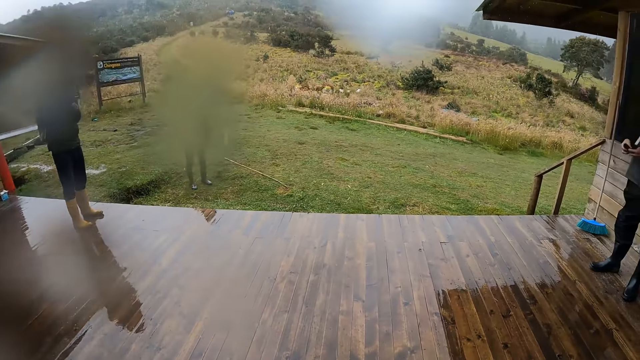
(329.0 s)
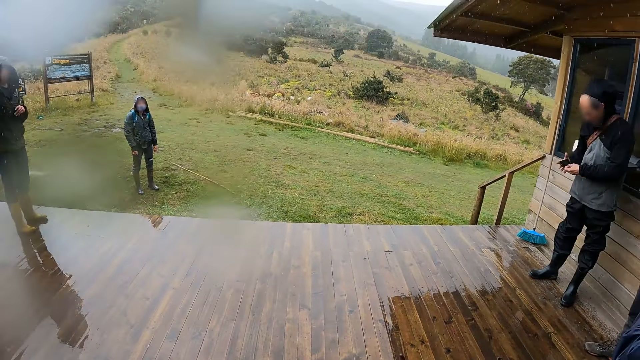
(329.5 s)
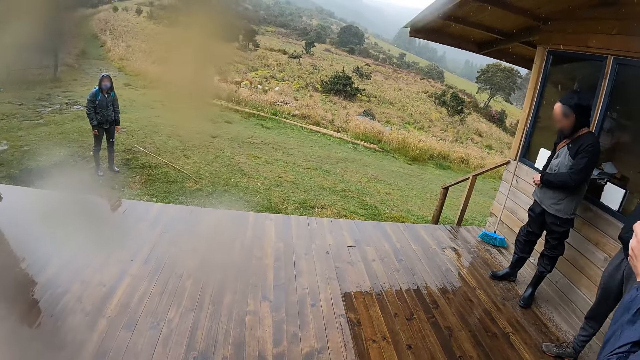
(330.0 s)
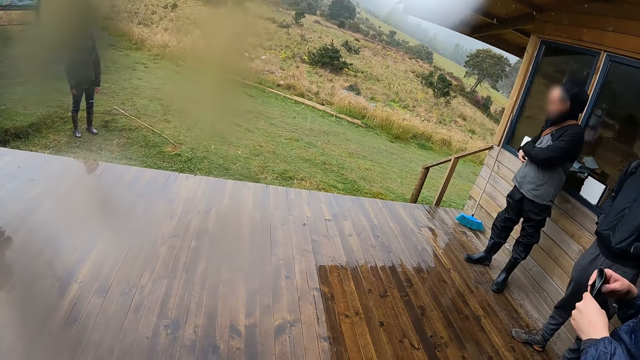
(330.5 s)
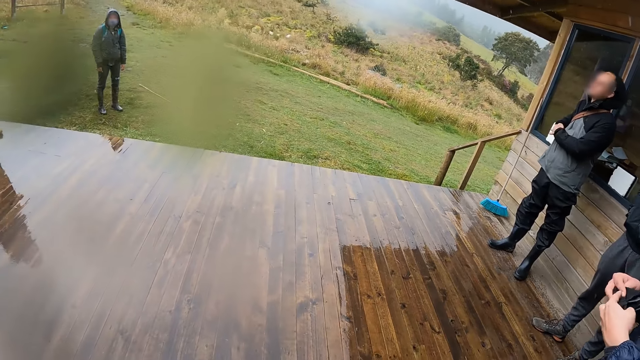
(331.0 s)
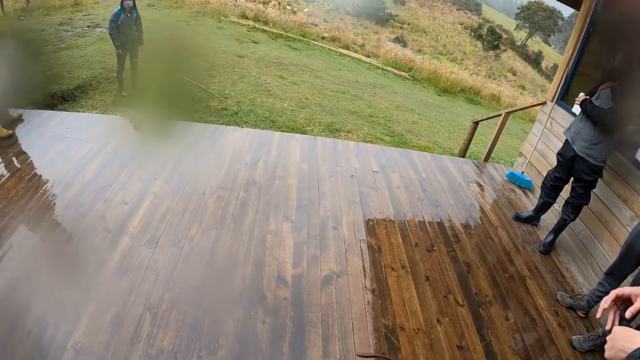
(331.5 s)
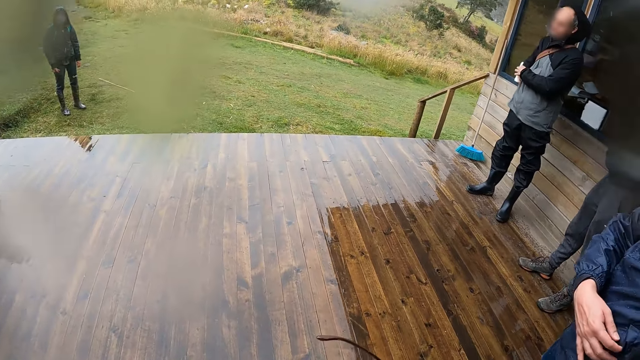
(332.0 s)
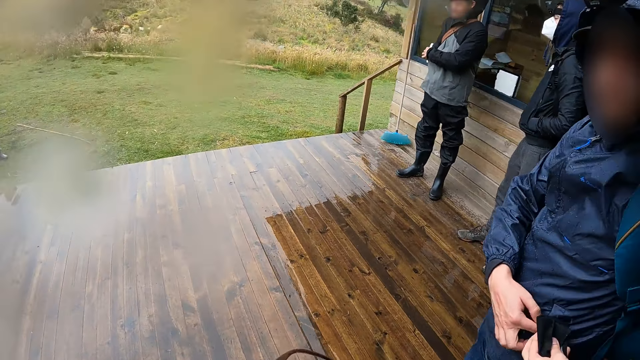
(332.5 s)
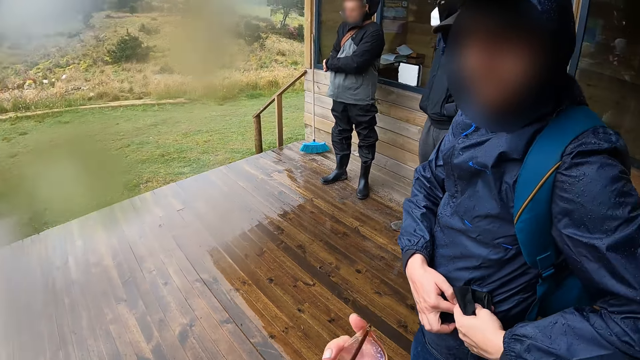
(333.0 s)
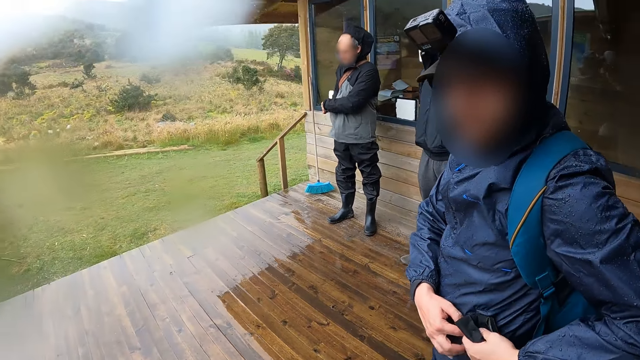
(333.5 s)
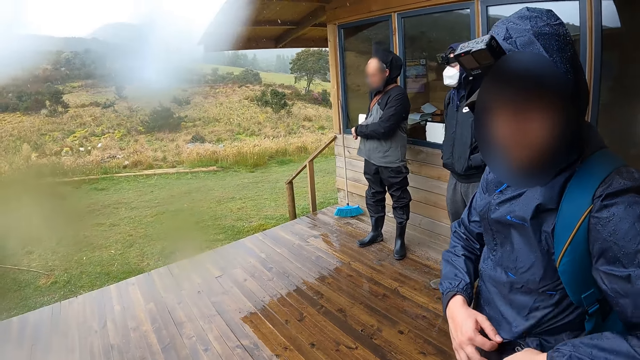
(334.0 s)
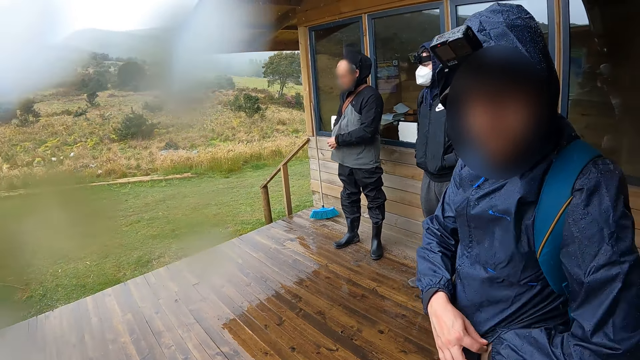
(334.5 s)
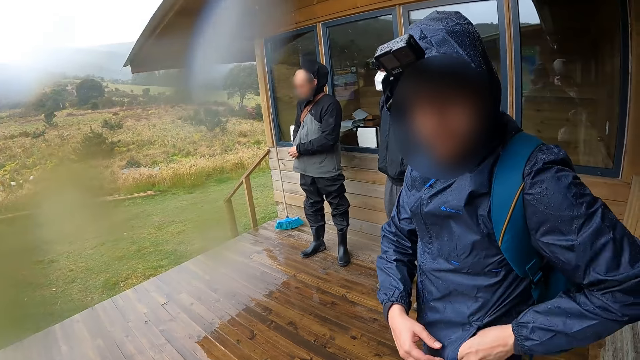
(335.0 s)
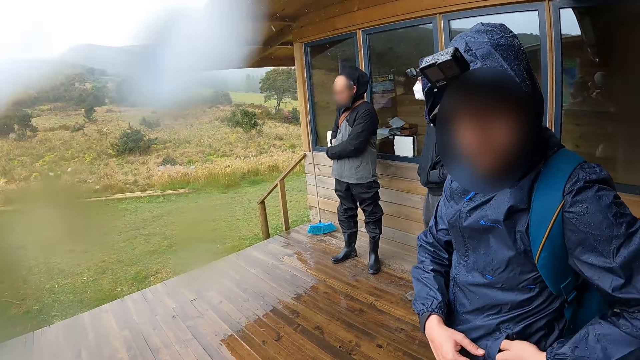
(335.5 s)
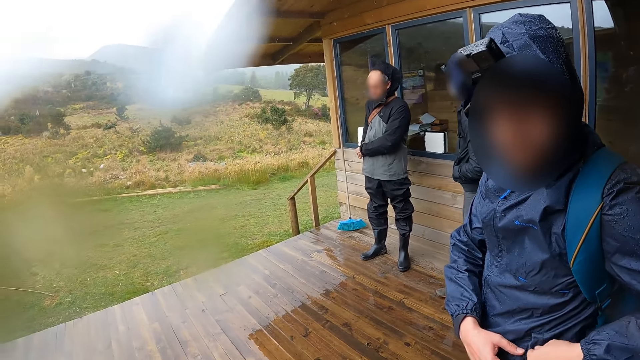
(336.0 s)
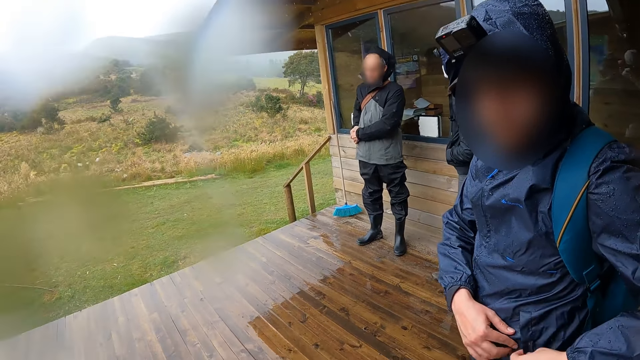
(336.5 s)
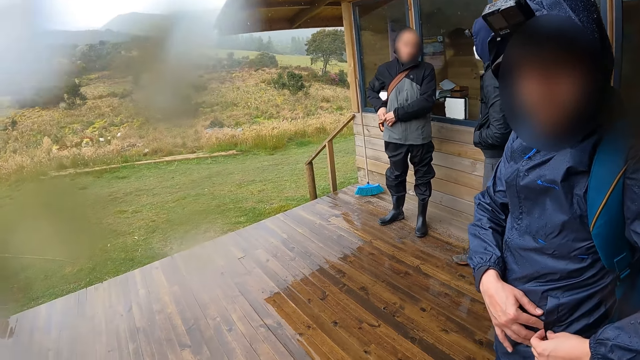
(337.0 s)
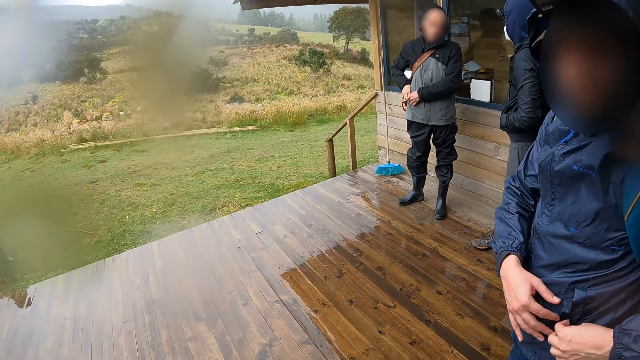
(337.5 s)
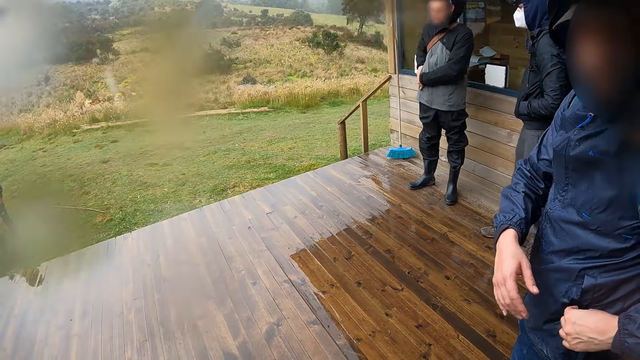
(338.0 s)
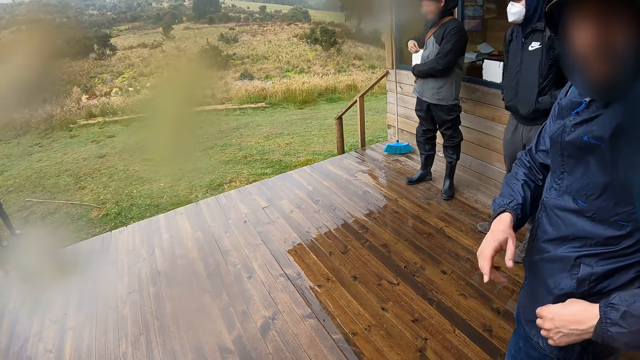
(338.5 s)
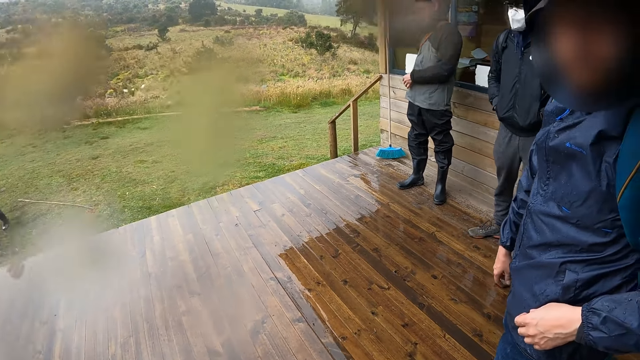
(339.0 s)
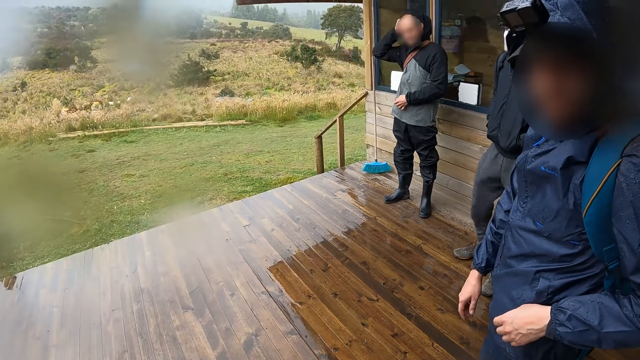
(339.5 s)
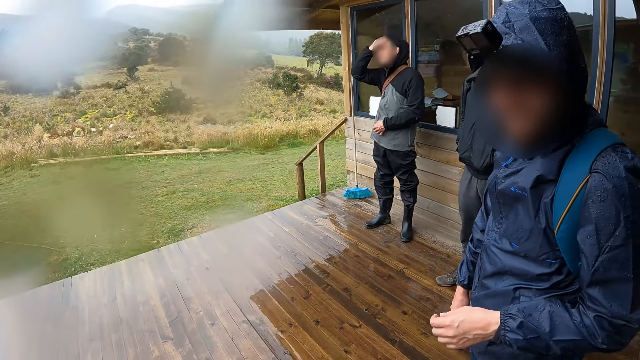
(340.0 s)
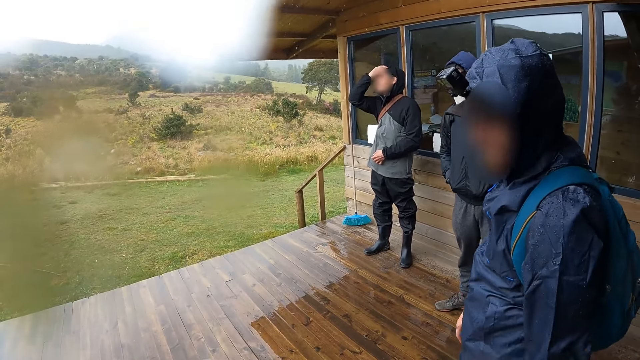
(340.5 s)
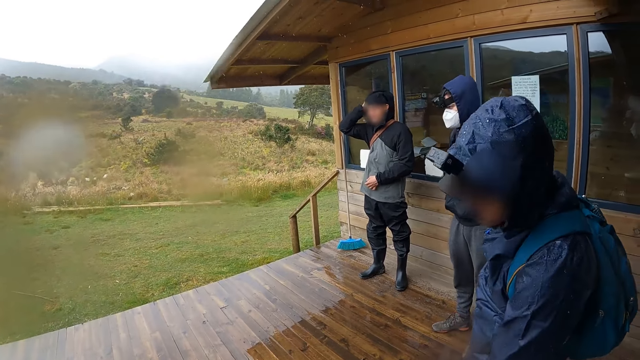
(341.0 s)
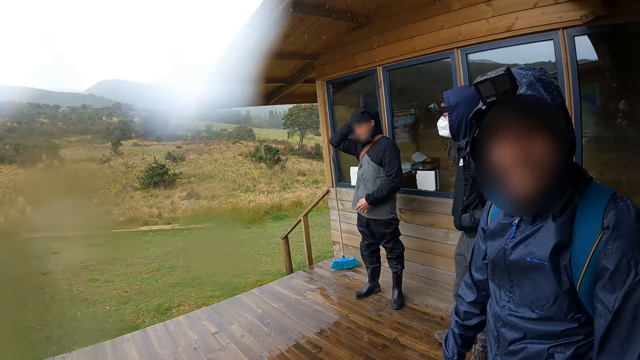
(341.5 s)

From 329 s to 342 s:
A man converses with the team. Another man folds a nose mask with both hands. Another man holds something. The second man passes the nose mask in his hands to his left hand. The camera wearer looks at the third man. They interact with the second man. The second man puts the nose mask into his jacket pocket with his left hand. The third man interacts with another man. The third man converses with the camera wearer. The third man adjusts his jacket hoodie on his head with his right hand.

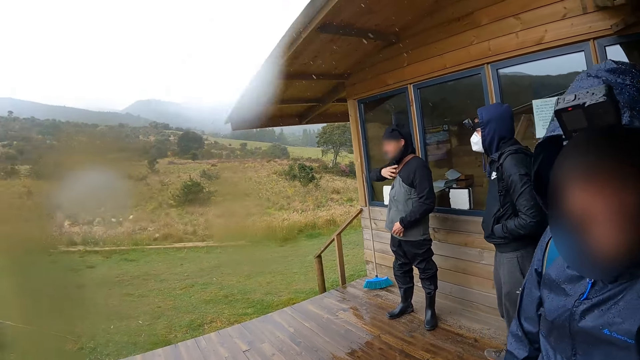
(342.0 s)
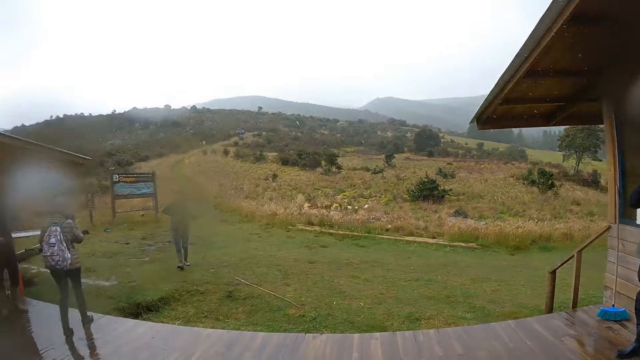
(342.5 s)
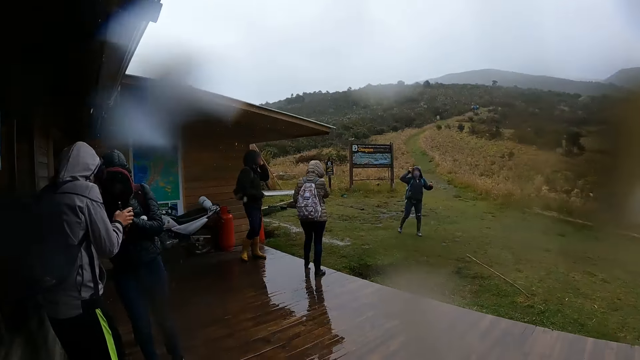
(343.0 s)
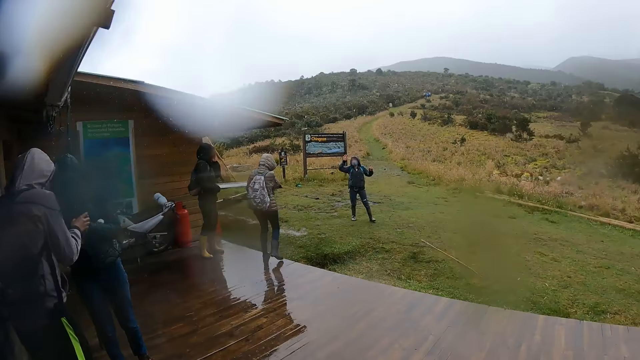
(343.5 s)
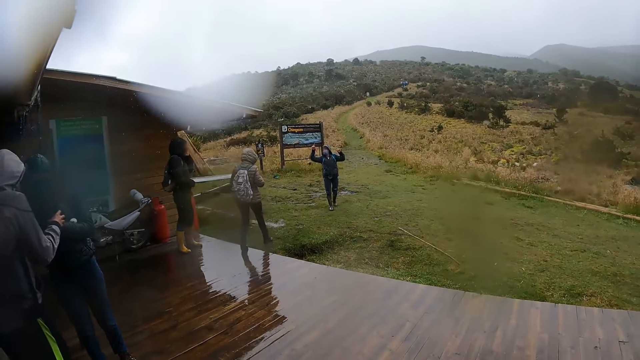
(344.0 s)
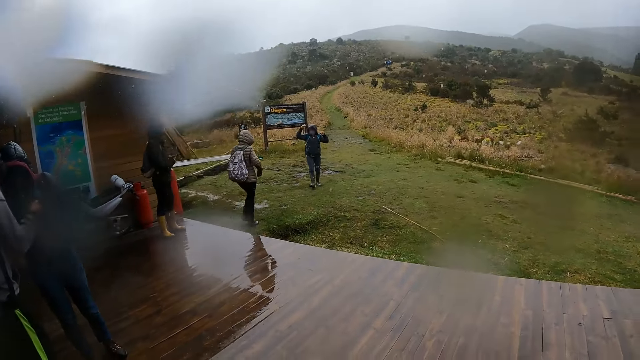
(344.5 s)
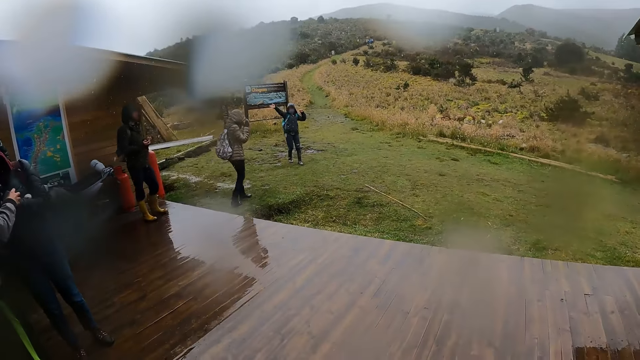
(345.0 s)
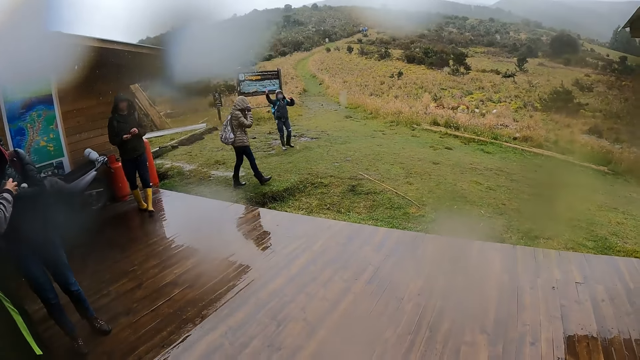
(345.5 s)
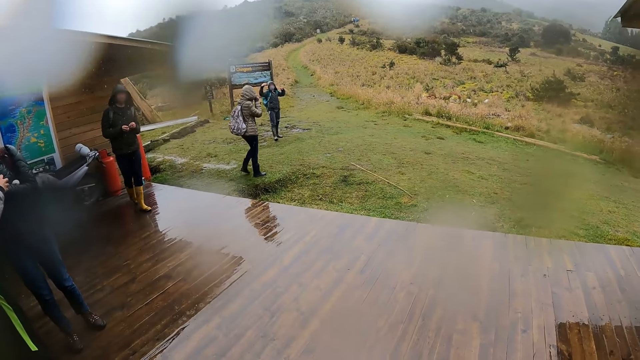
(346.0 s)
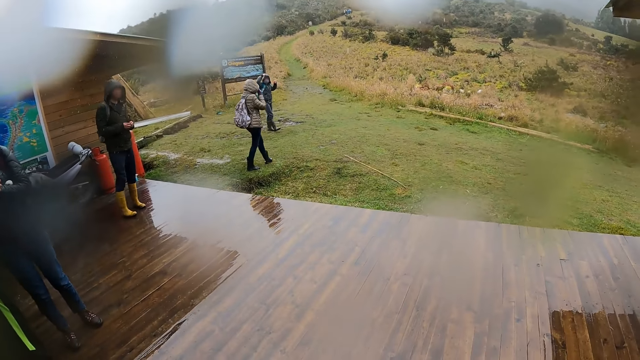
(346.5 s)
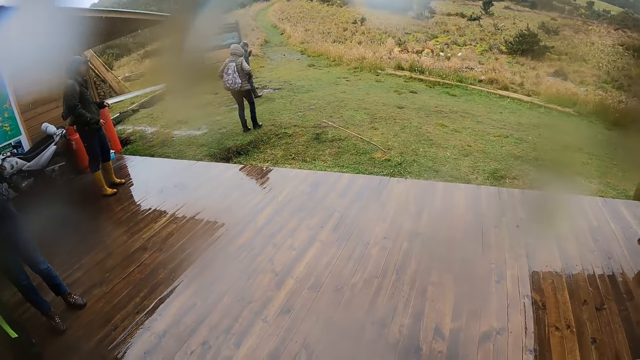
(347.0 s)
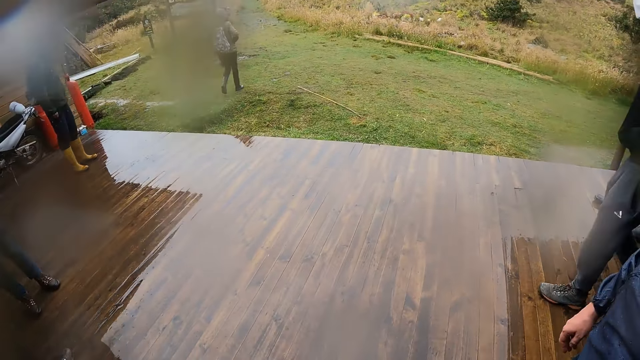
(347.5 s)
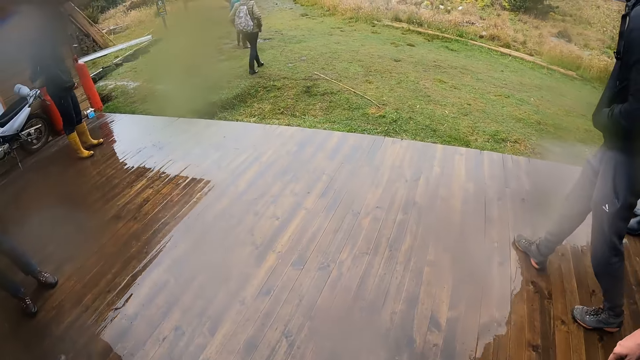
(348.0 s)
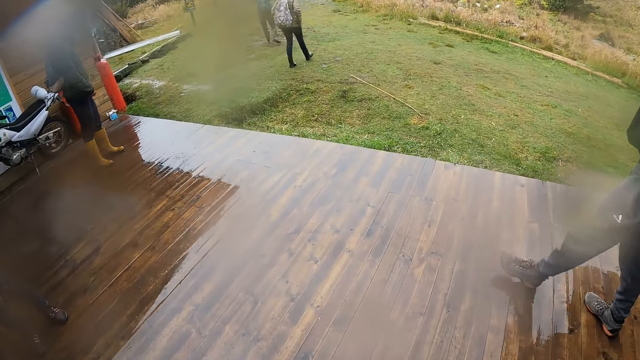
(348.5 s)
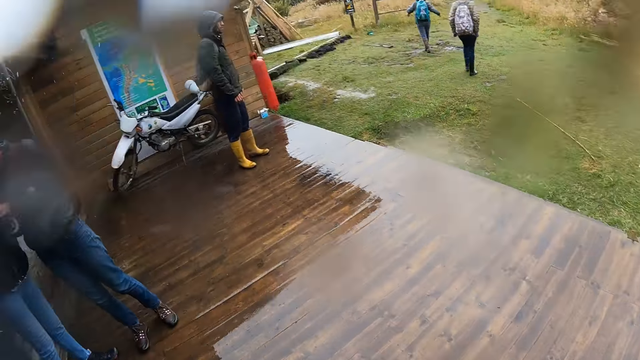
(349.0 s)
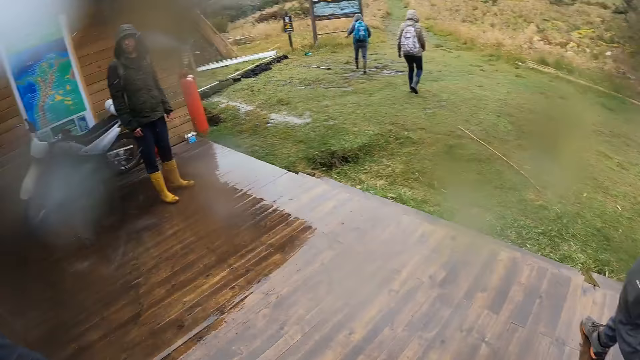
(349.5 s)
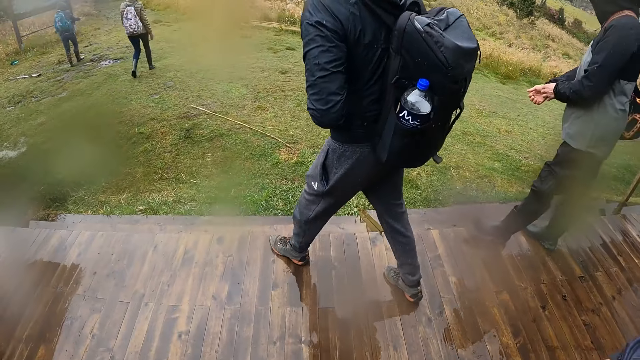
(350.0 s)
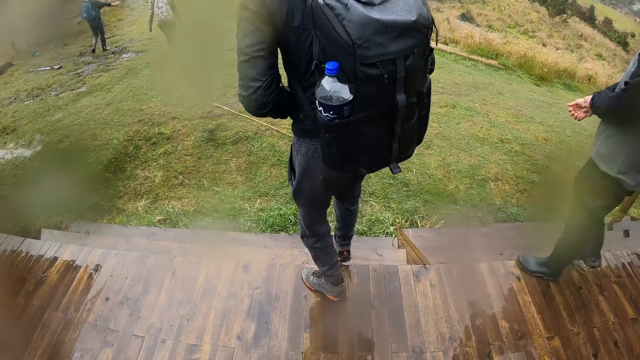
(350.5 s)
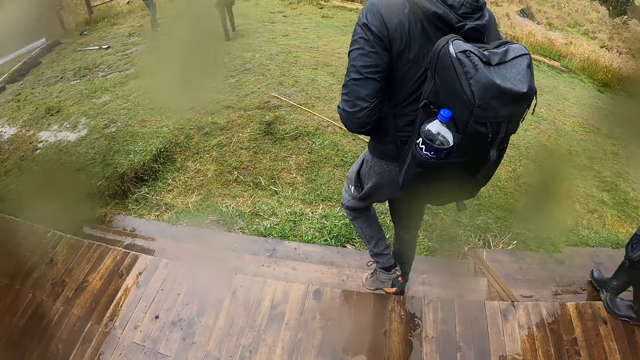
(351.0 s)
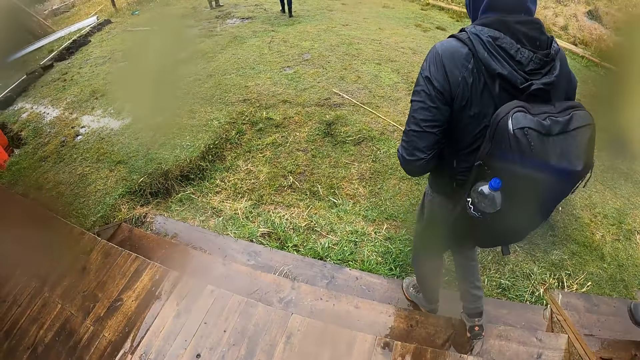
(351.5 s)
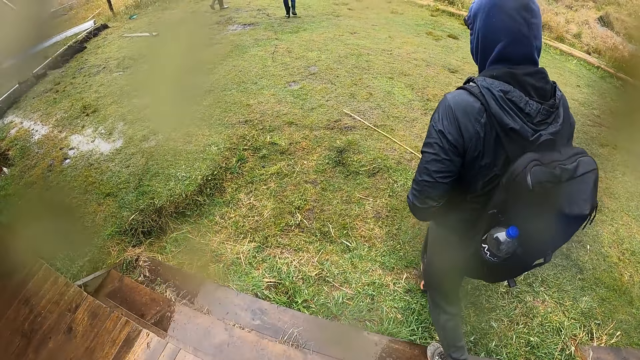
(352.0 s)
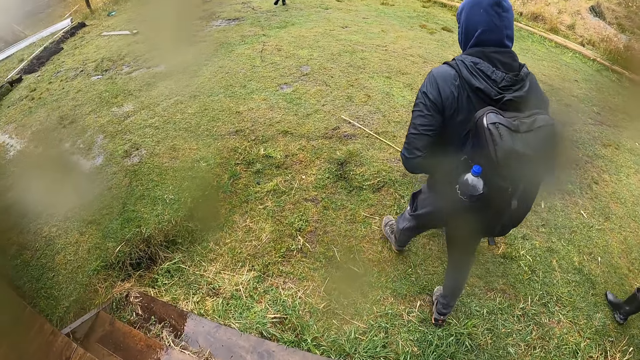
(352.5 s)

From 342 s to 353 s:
A woman interacts with the group of people. Another woman interacts with a man. The camera wearer looks around the compound. Another woman steps down from the wooden step. The camera wearer walks around the compound. Another man steps down from the wooden step. Another man steps down from the wooden step.
